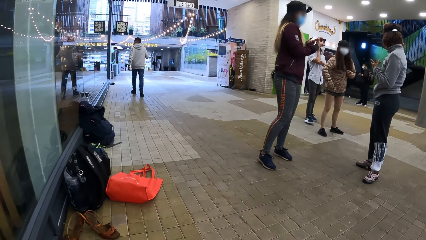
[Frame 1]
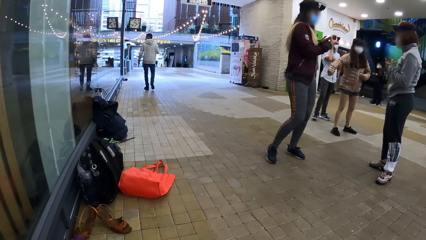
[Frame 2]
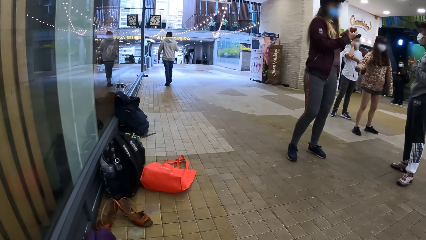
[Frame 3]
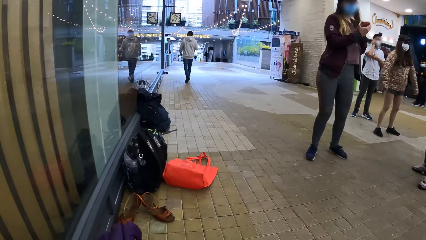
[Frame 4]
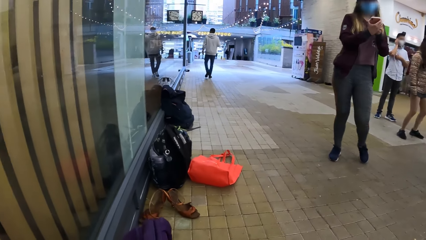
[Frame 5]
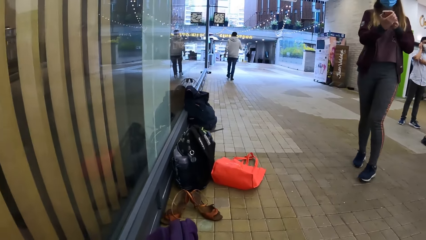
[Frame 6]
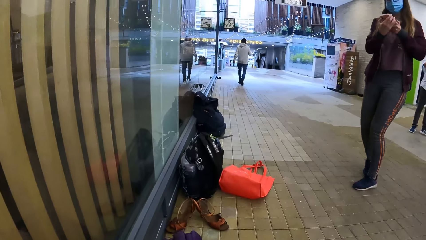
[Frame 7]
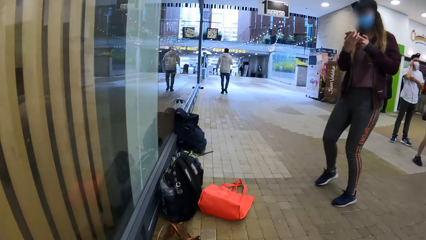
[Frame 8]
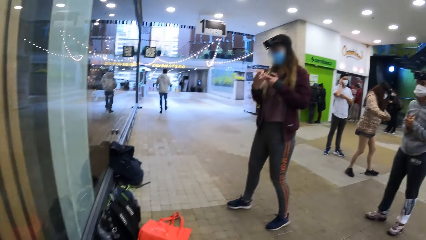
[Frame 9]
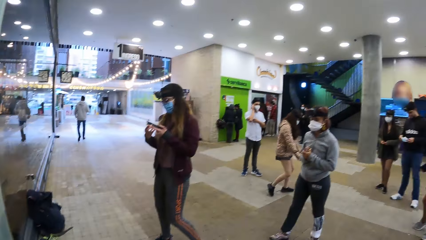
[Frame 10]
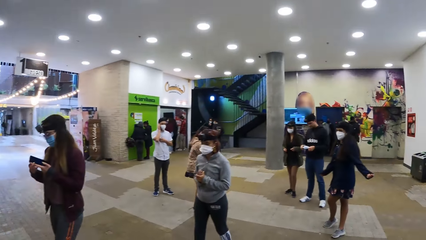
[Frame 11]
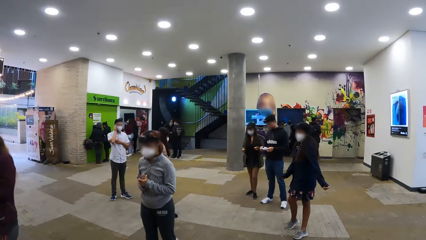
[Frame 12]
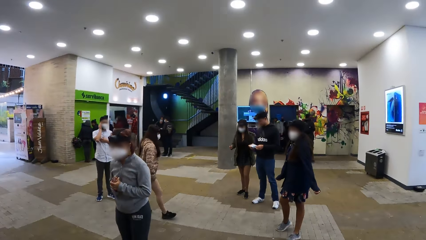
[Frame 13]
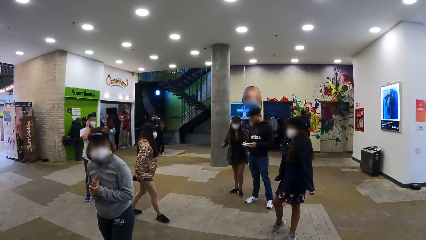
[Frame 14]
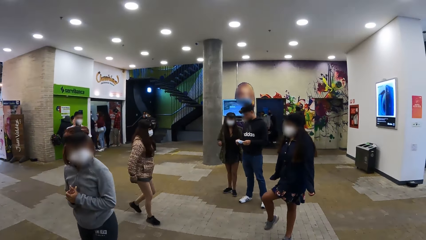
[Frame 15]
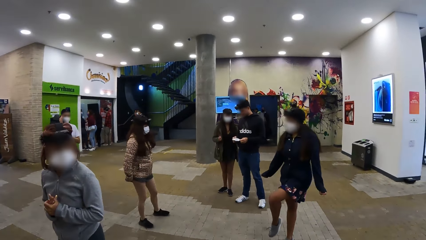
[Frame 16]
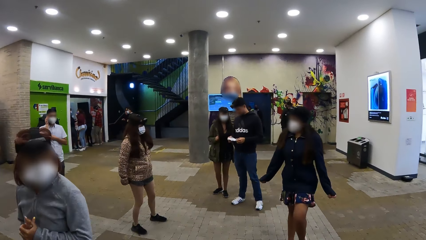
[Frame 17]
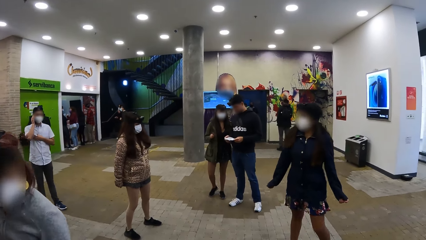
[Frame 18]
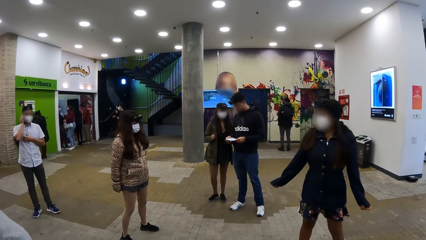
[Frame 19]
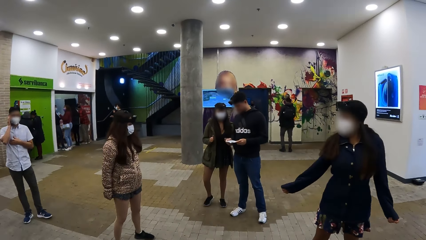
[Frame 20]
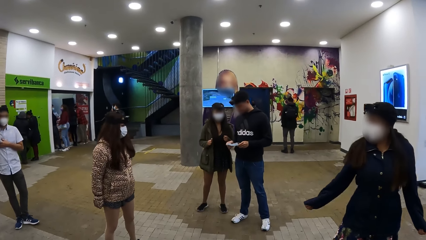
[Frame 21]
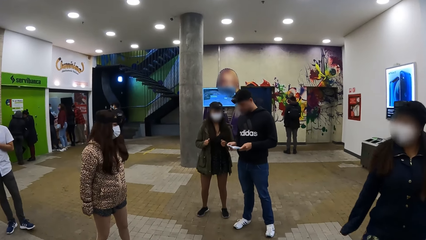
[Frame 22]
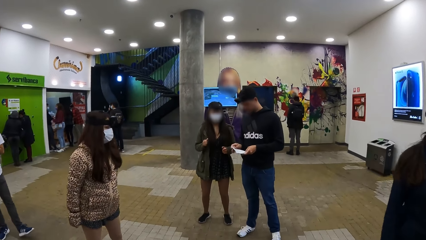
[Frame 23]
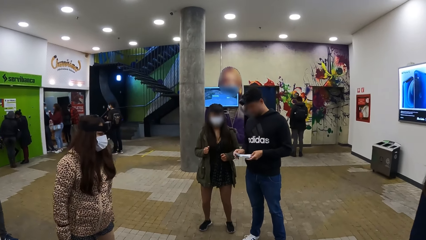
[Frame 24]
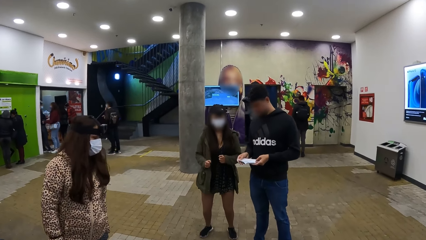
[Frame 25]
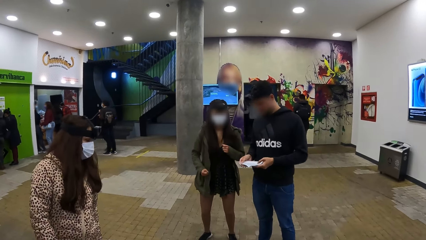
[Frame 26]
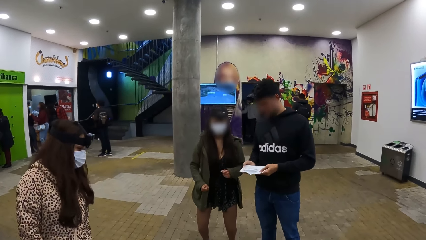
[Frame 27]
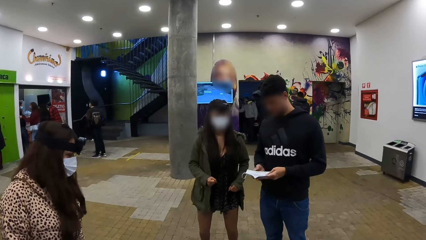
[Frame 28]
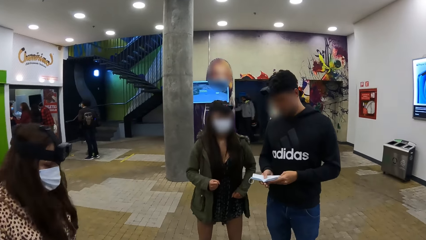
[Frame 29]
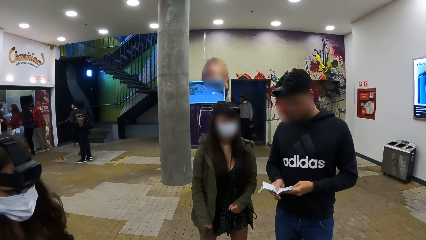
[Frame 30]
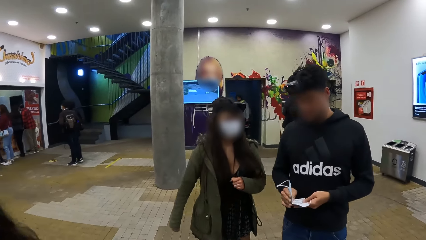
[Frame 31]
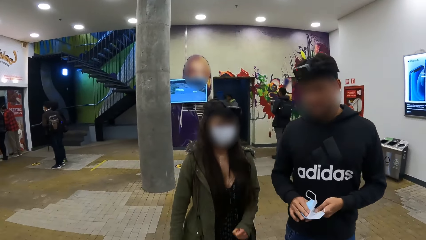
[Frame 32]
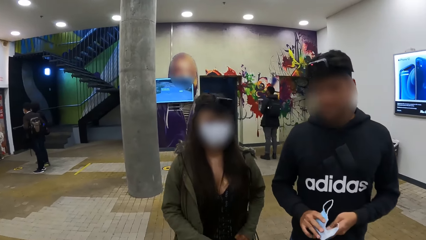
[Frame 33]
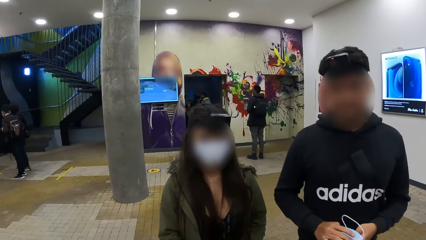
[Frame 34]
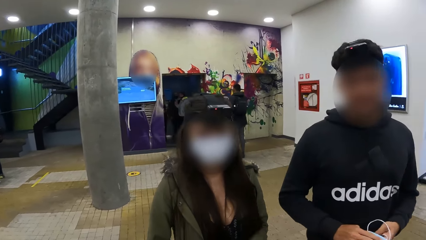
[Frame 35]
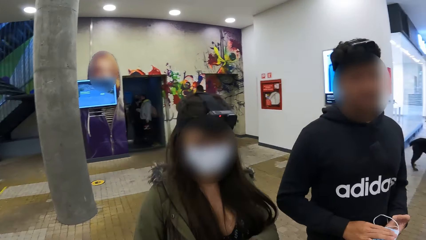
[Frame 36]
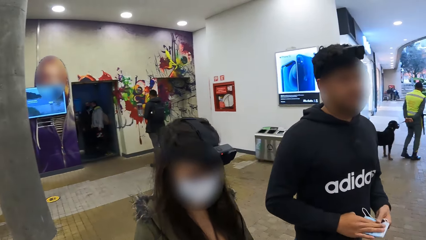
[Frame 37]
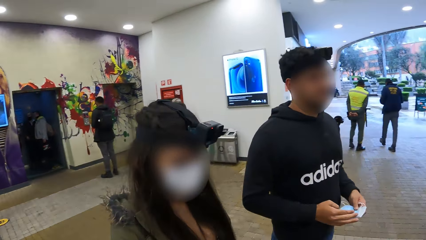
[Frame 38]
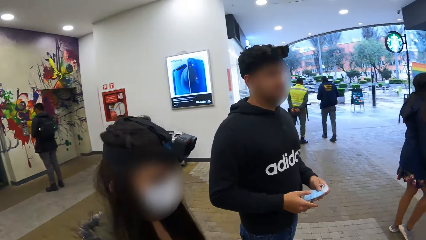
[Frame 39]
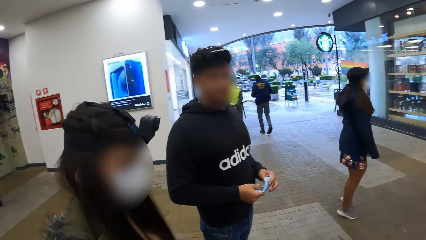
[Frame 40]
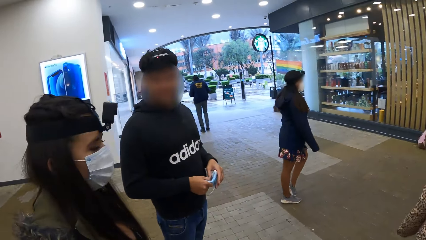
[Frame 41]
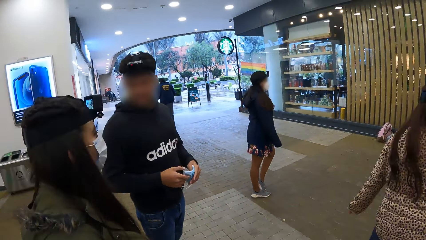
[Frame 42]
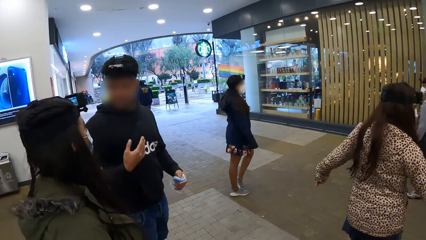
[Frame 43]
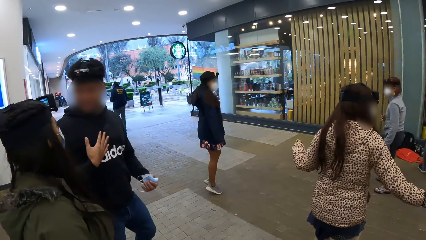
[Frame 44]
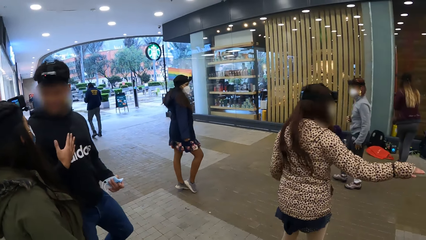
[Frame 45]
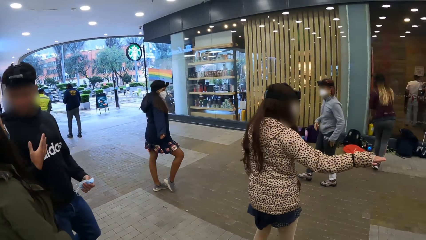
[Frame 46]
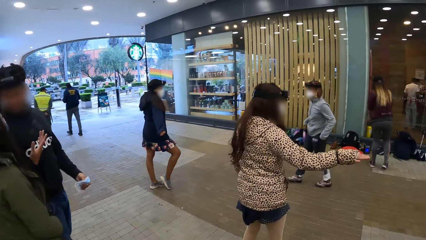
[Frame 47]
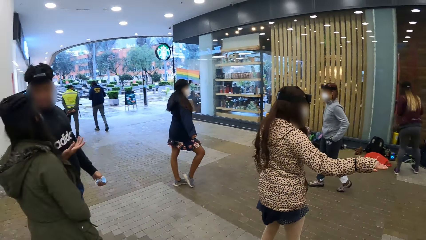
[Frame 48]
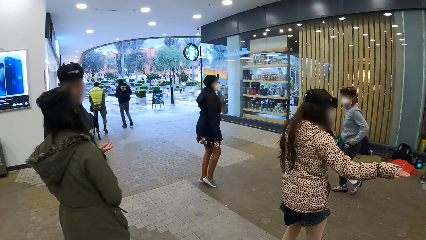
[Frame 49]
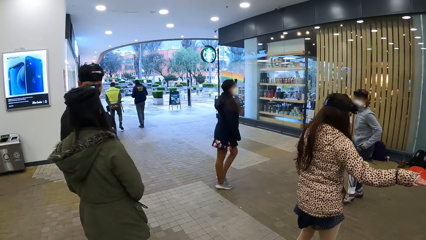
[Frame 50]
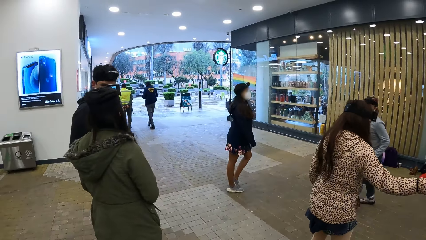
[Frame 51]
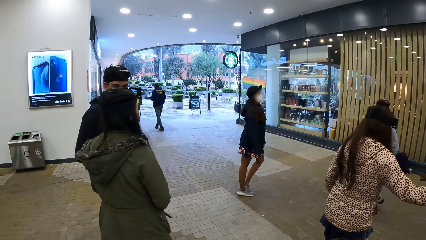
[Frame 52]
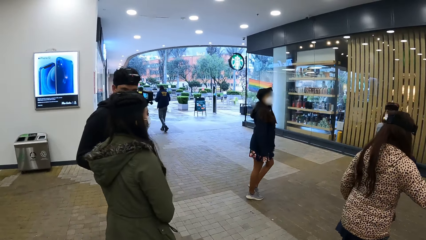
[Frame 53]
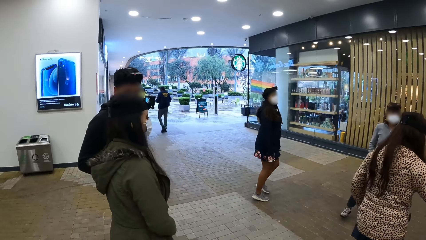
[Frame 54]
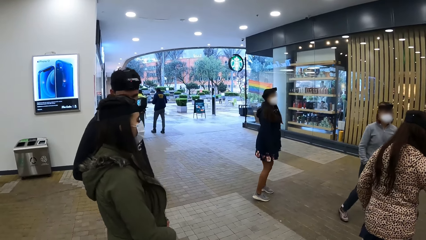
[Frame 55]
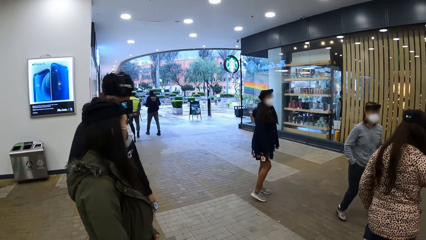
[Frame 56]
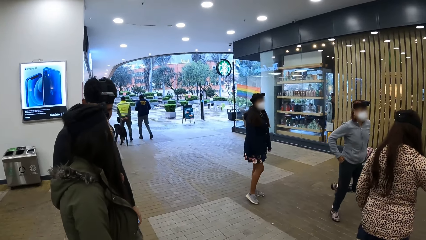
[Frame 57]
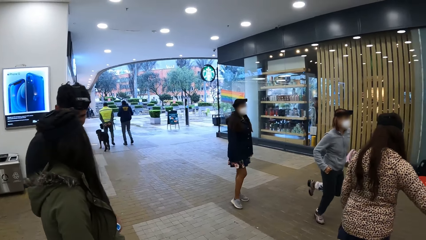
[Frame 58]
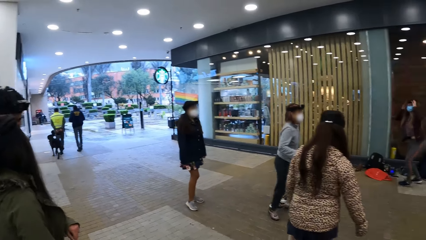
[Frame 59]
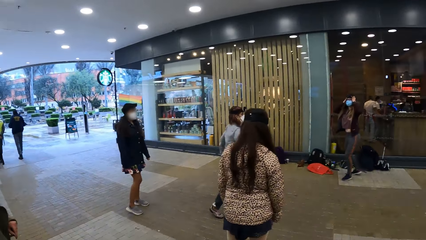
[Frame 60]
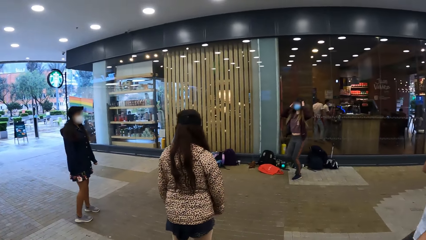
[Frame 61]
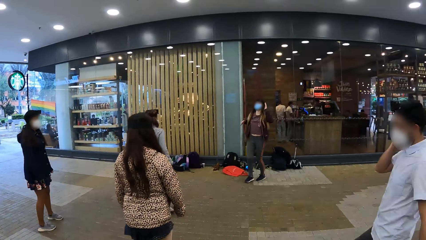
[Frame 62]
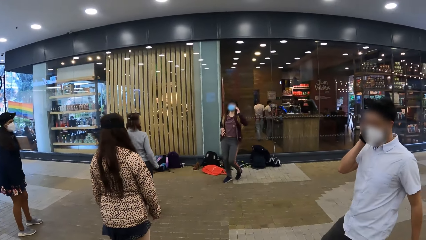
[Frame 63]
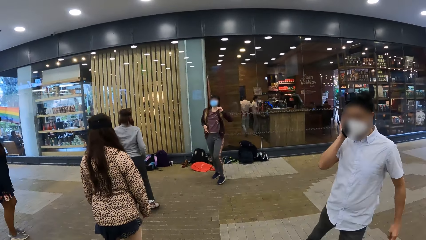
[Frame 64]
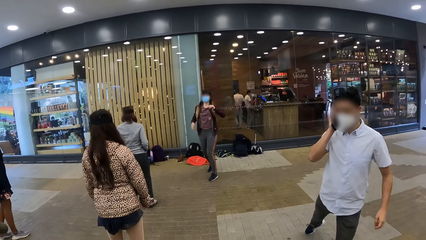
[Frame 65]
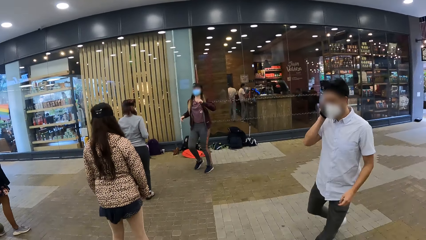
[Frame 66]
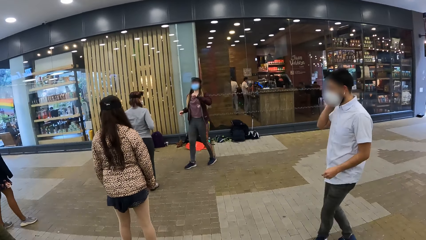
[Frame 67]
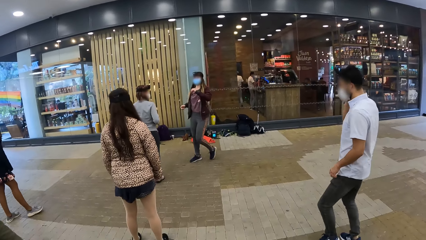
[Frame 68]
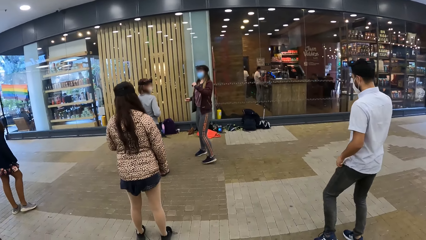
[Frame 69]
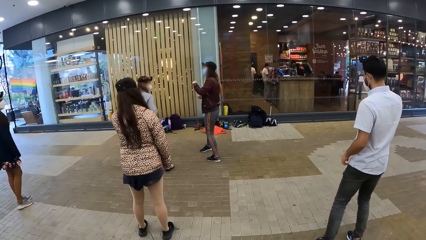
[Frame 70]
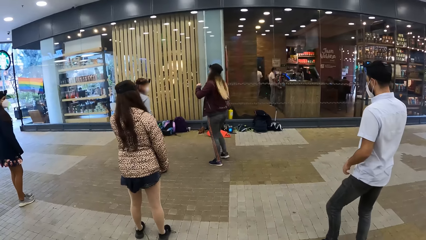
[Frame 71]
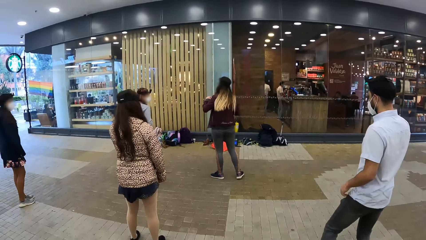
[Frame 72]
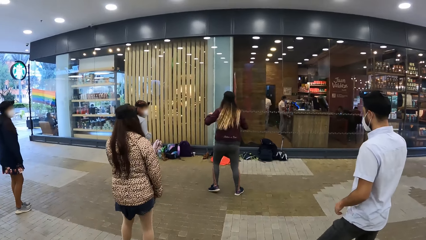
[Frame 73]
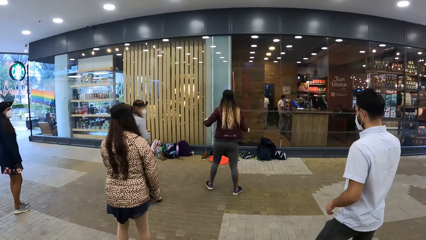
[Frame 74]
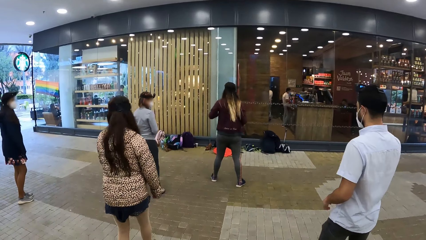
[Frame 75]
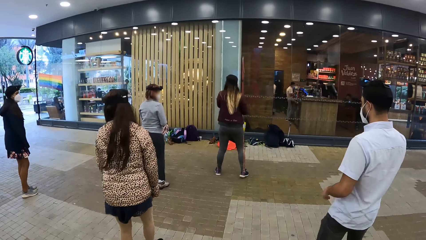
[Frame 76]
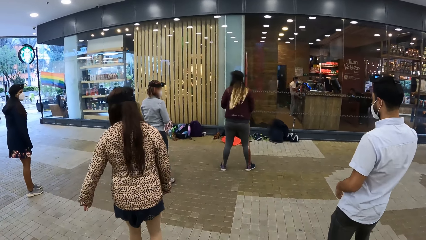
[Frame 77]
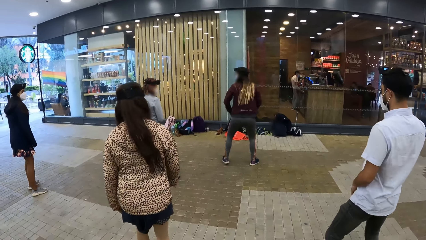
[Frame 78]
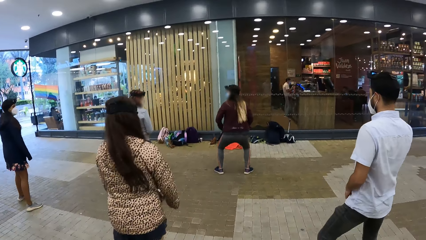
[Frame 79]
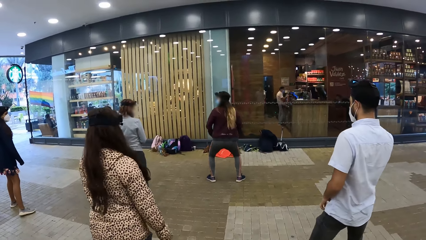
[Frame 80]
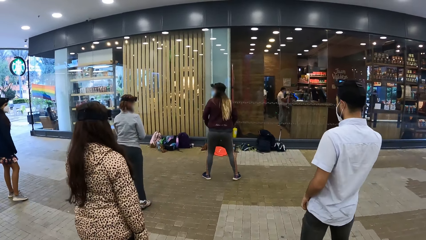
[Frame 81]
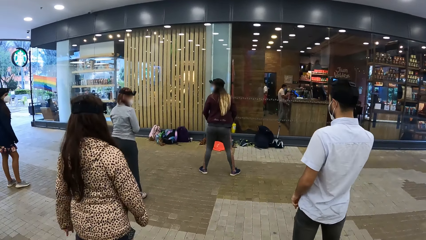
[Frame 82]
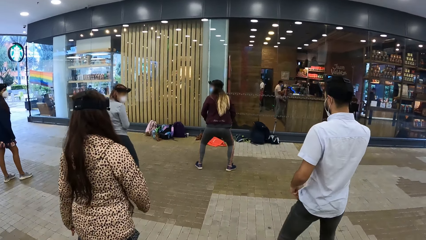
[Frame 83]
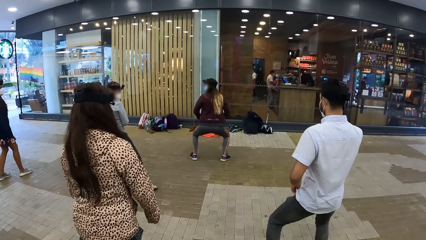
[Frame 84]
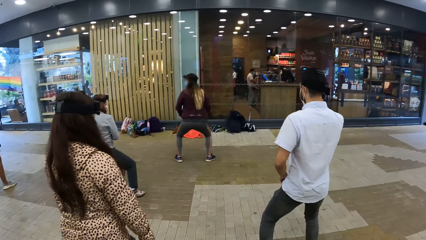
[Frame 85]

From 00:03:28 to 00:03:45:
The camera wearer walks around the mall and walks to a woman. Another woman and a third woman dance. The camera wearer looks around. A fourth woman dances. The camera wearer exercises with a fifth woman, the second woman, a man, another man, the third woman and the first woman.
